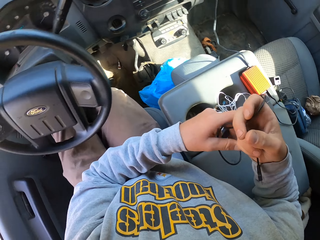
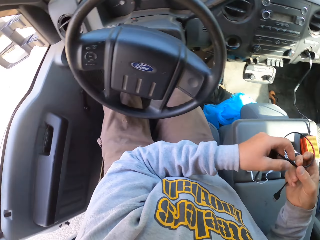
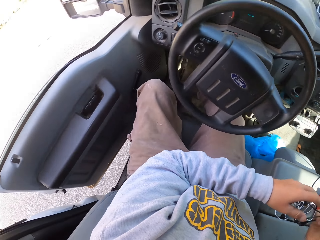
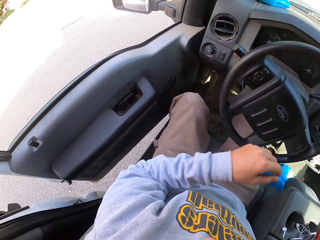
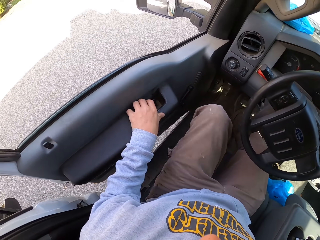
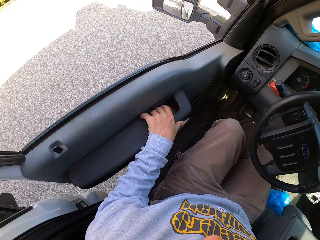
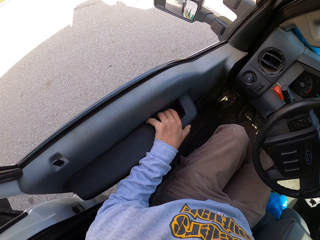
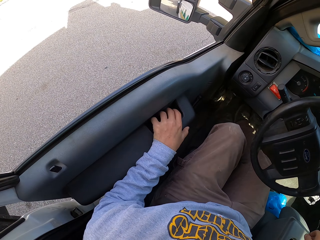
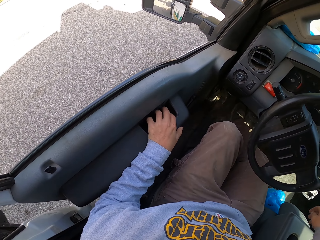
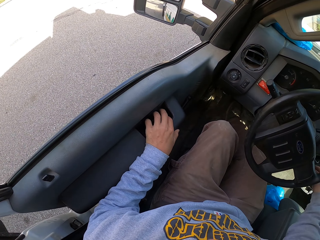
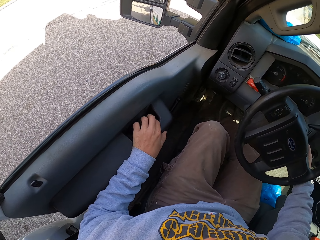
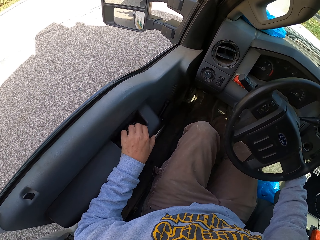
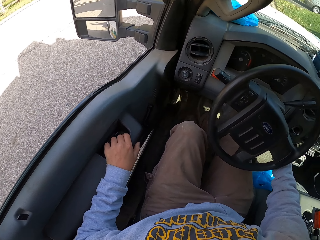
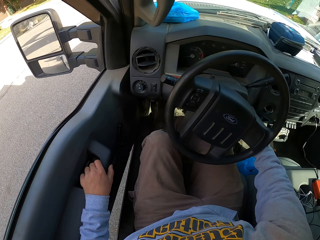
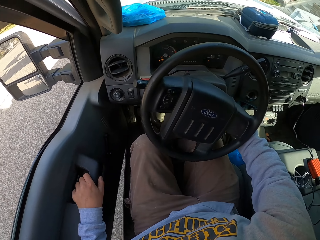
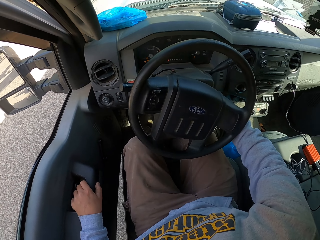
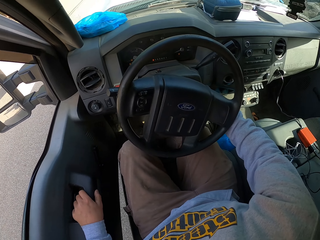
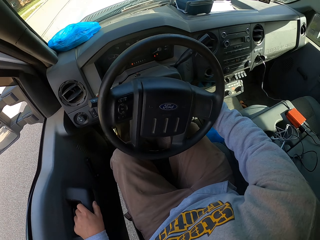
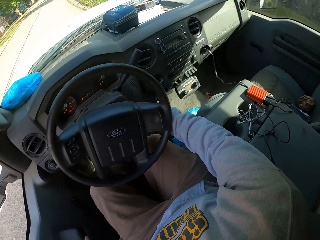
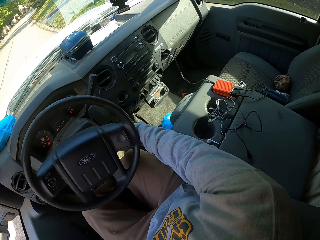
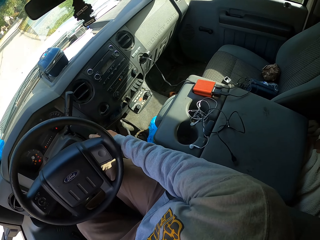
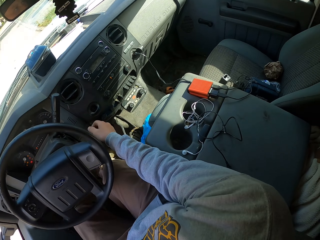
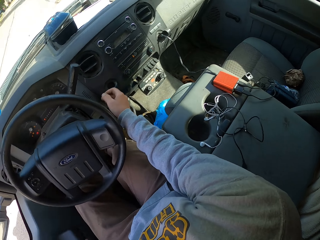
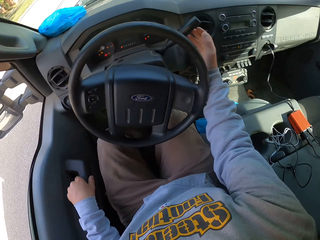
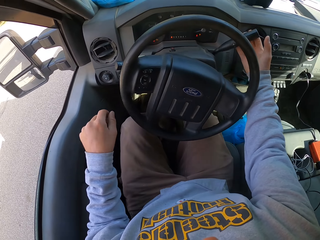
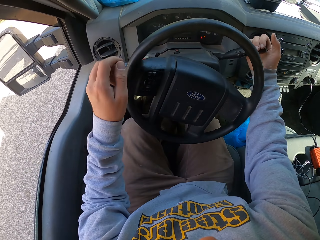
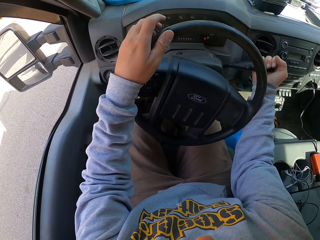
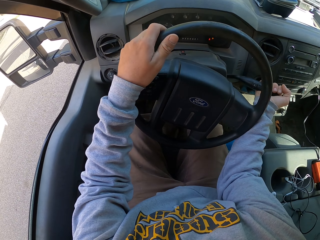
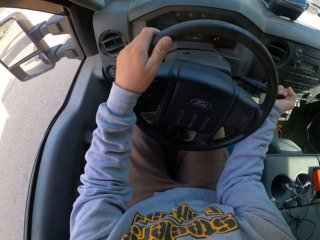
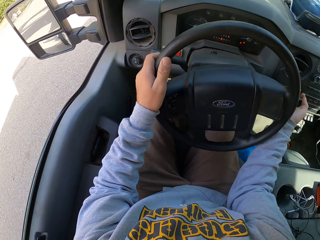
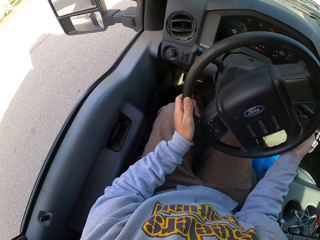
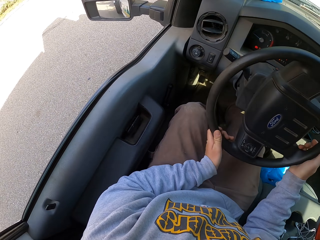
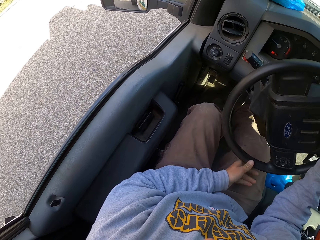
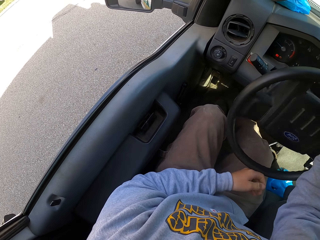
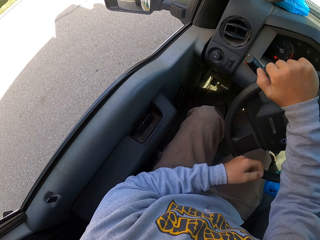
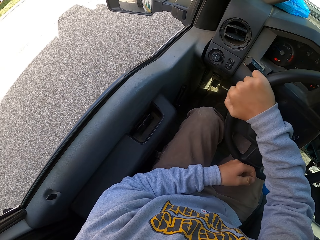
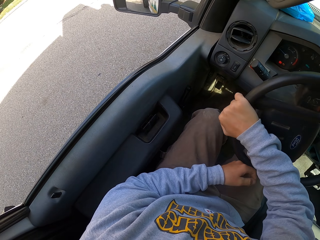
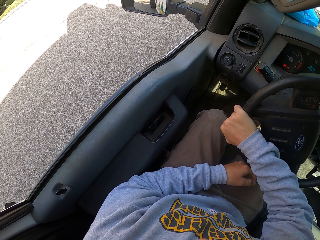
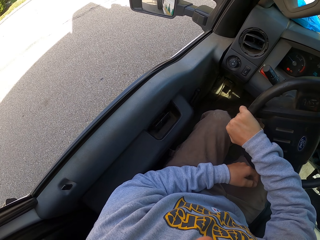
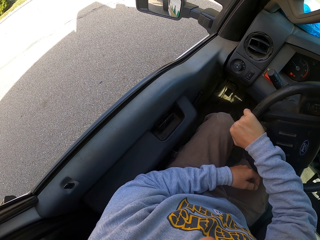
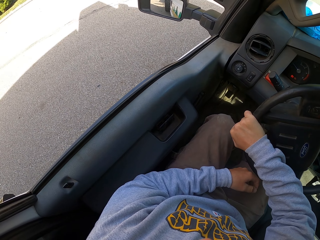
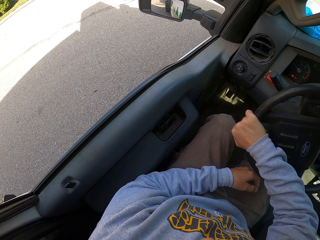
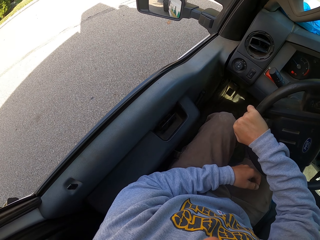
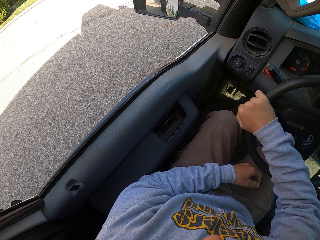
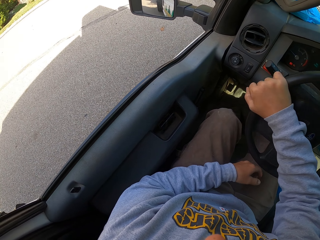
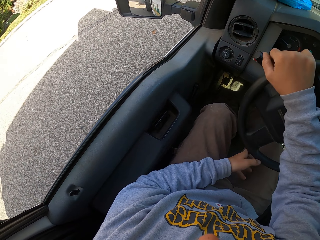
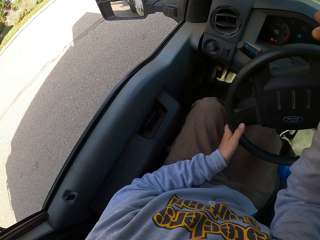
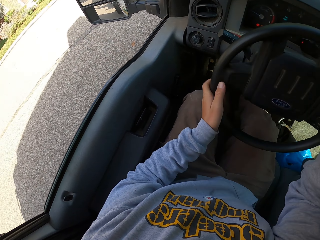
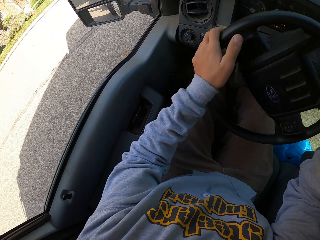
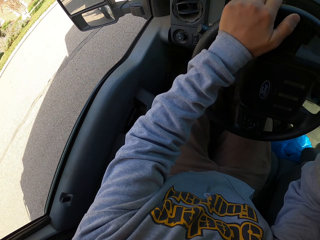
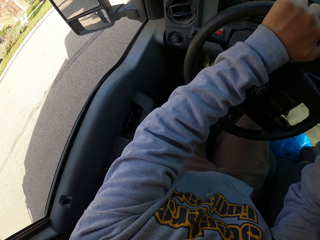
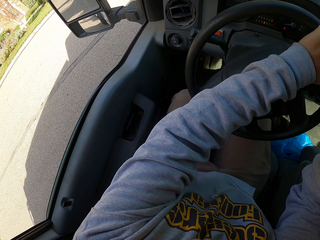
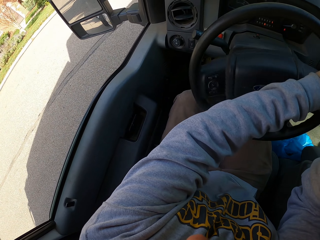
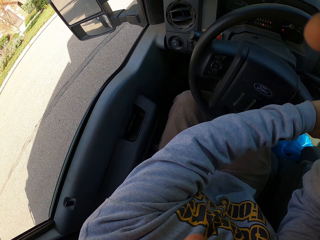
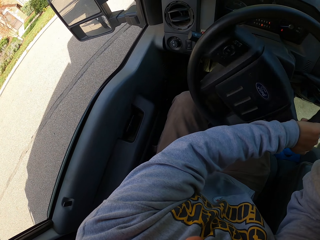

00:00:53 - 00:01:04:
The camera wearer turns around. They put down a USB cable. They hold a car's door. They turn to the side. They touch something. They hold a handbrake. They rotate the steering wheel. They drive the car. They rotate the steering wheel.
